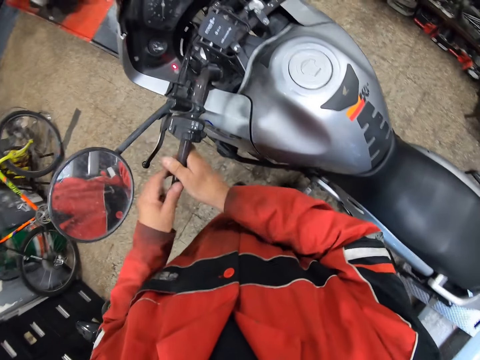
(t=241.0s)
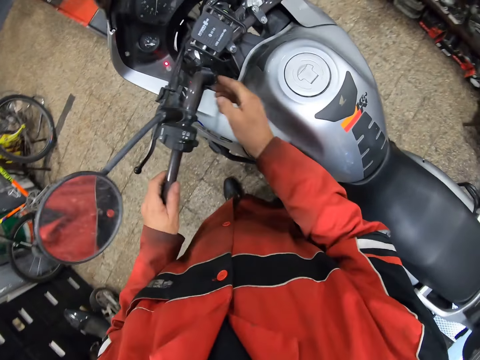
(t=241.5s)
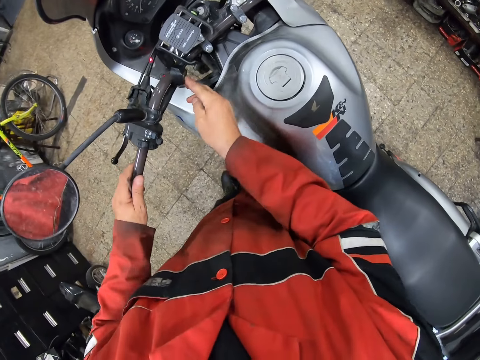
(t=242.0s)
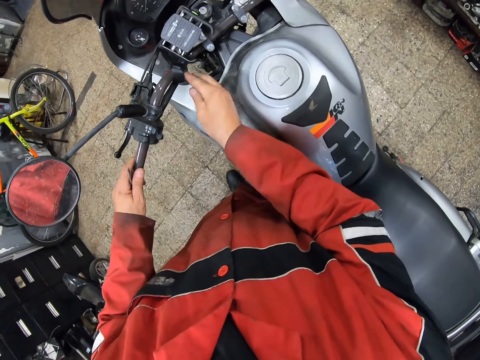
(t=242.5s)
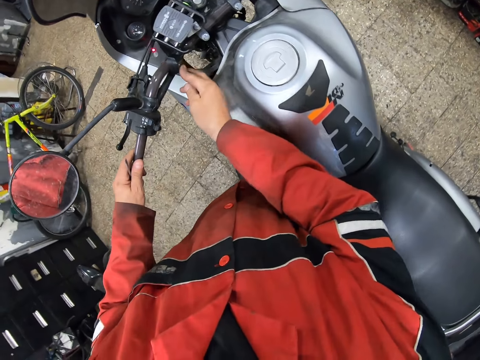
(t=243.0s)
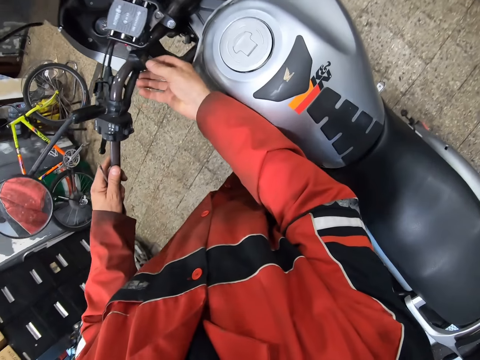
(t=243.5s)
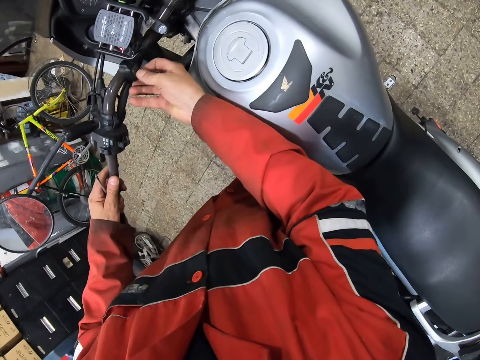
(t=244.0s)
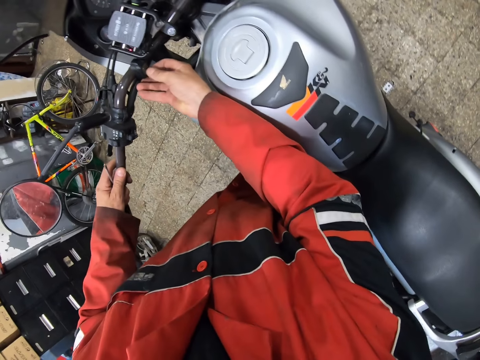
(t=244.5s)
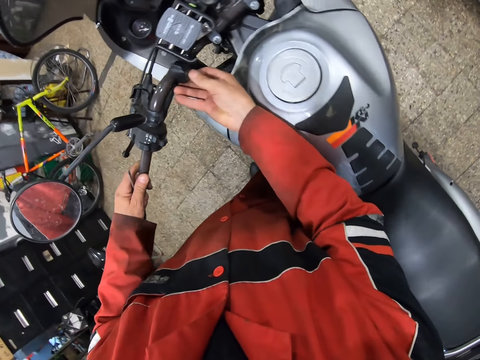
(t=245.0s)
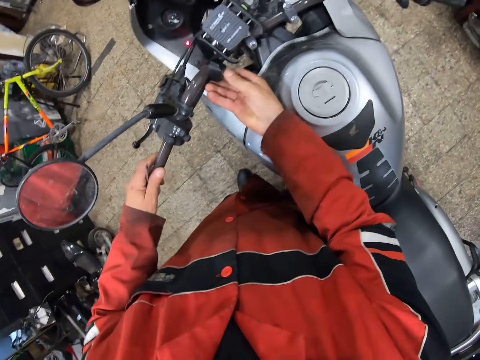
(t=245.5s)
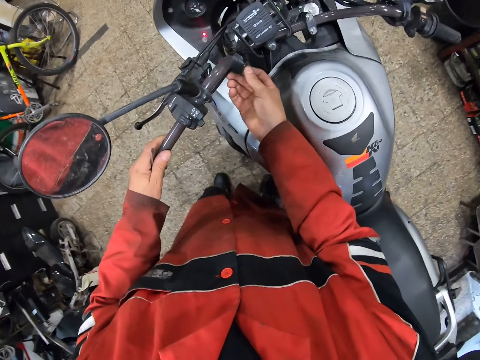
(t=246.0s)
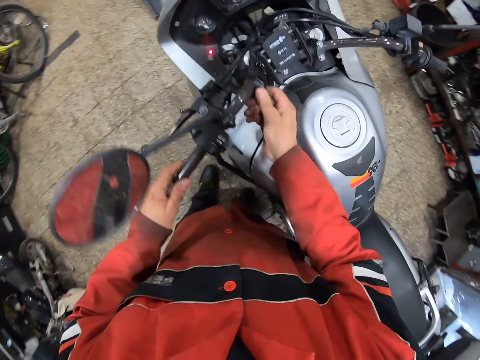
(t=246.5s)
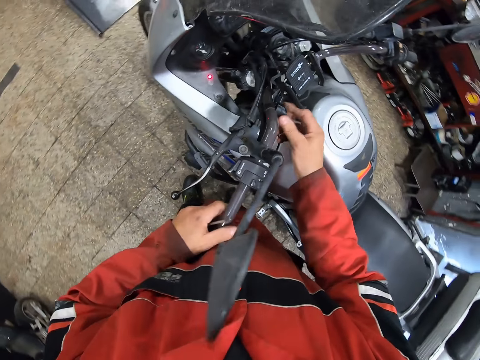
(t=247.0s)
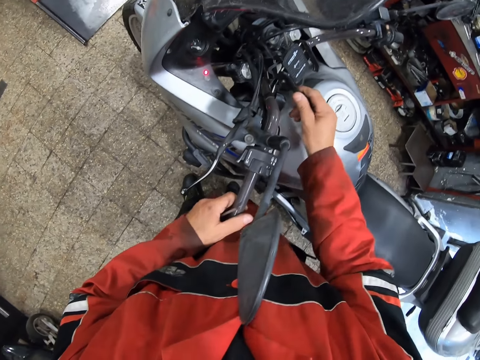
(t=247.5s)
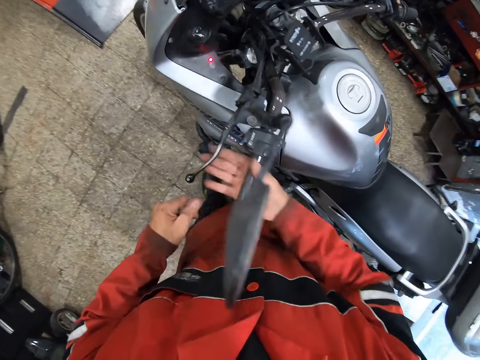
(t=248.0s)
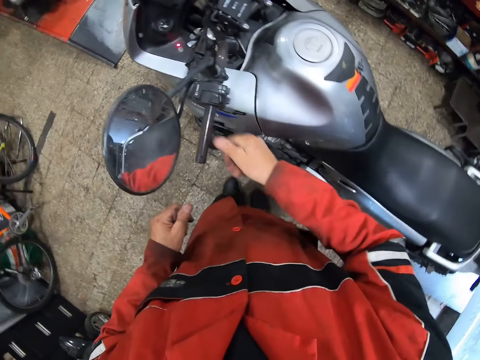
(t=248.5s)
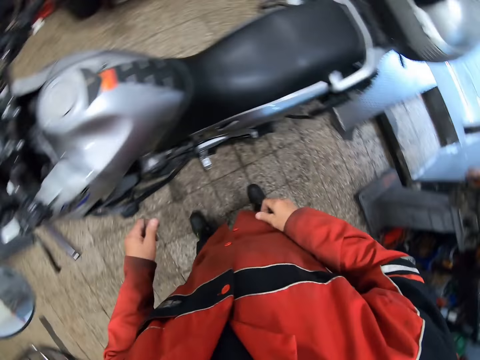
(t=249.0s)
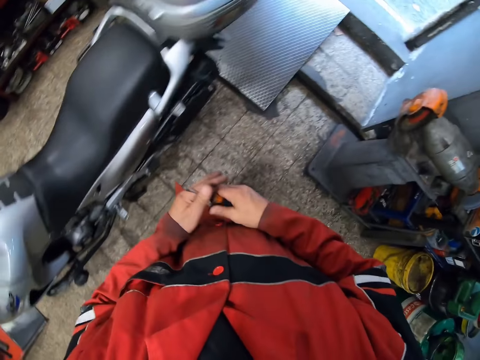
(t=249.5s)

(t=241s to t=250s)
The camera wearer holds the bike steering with his left hand. He presses the bike horn button with his right hand. He touches the handlebar. He presses the bike's brake with his right hand.

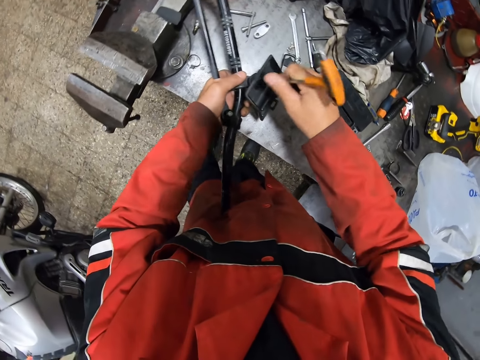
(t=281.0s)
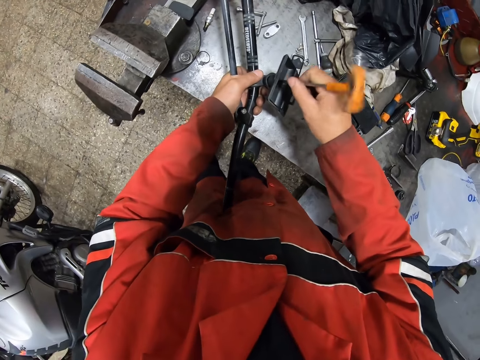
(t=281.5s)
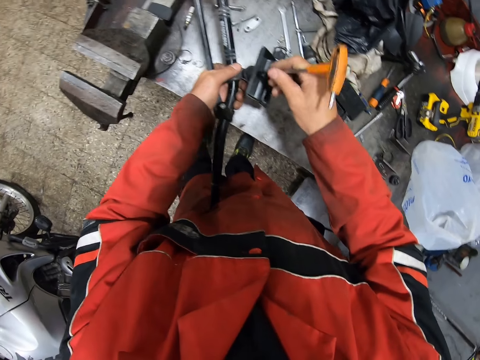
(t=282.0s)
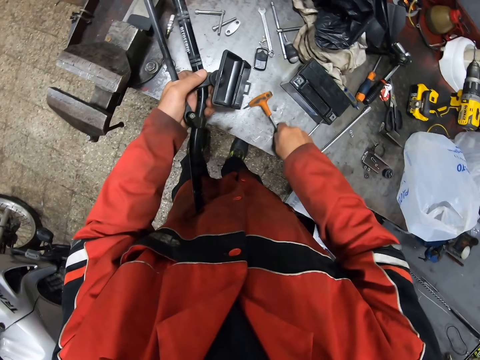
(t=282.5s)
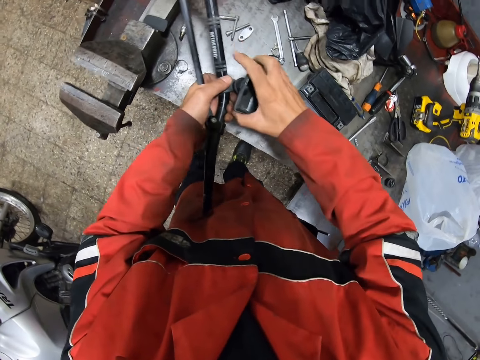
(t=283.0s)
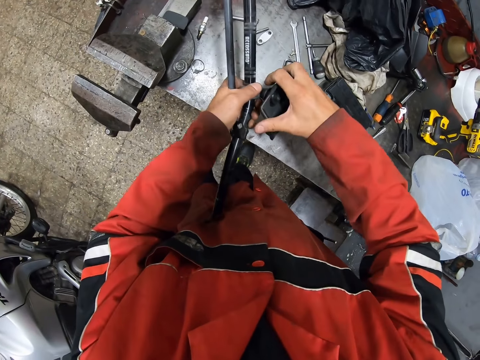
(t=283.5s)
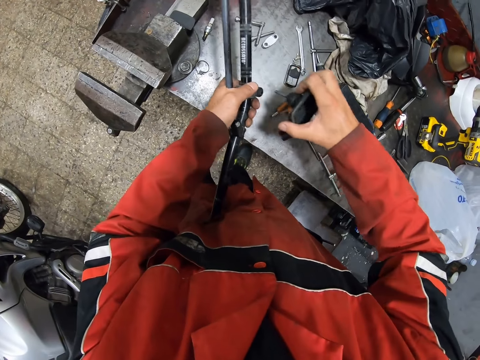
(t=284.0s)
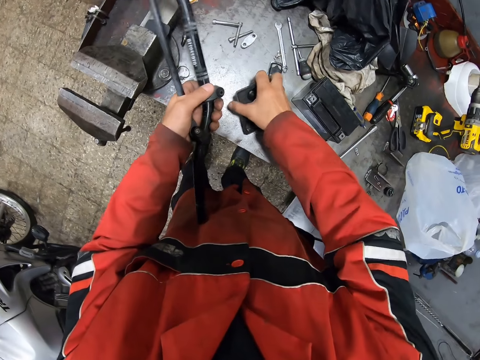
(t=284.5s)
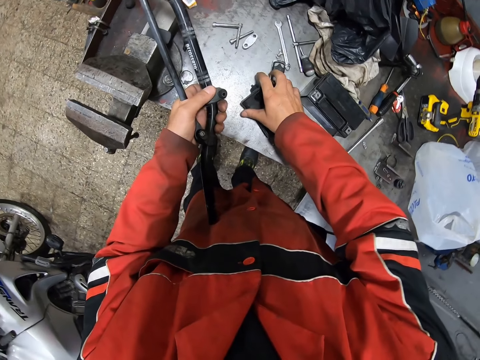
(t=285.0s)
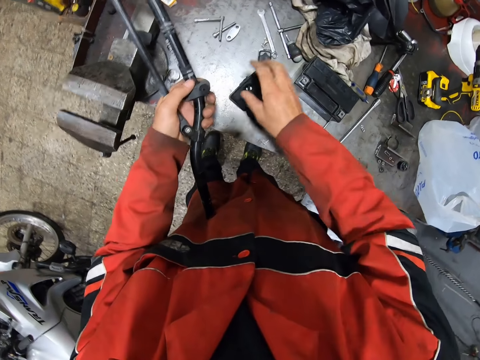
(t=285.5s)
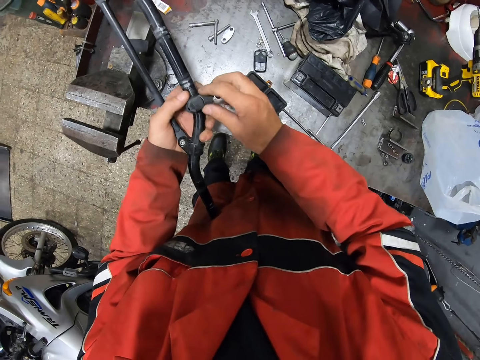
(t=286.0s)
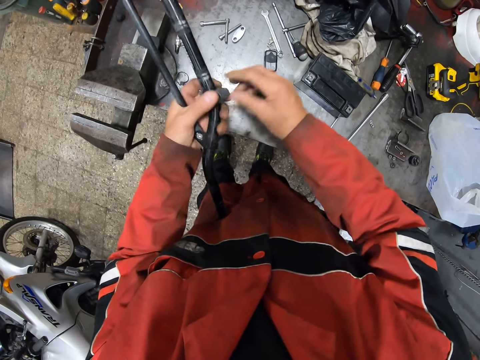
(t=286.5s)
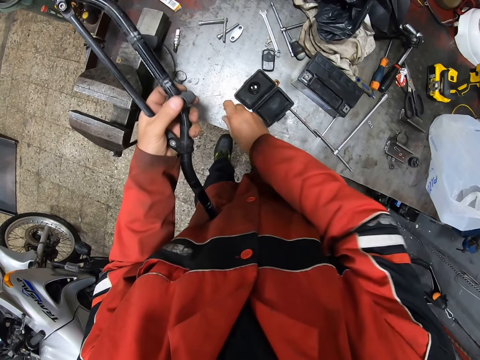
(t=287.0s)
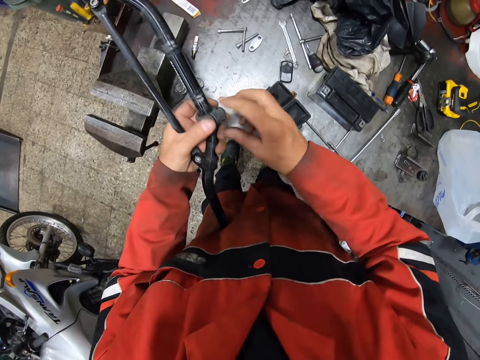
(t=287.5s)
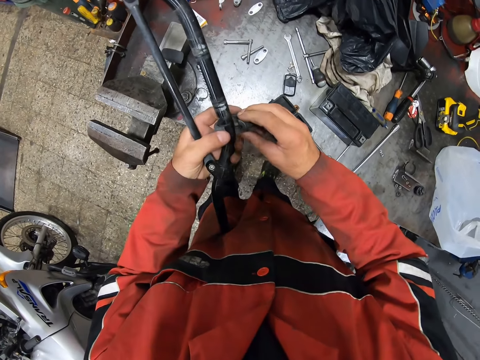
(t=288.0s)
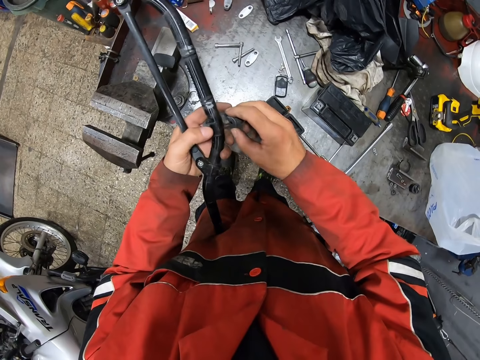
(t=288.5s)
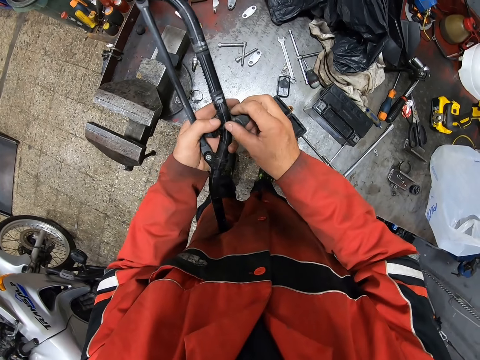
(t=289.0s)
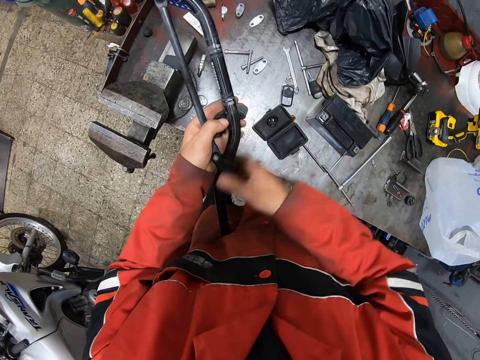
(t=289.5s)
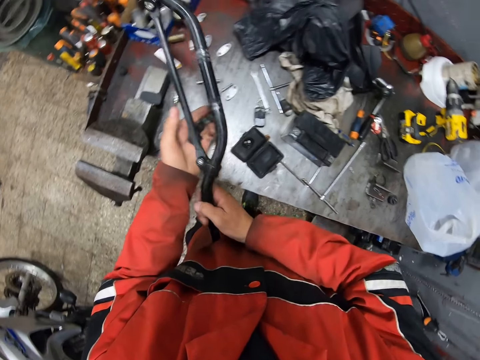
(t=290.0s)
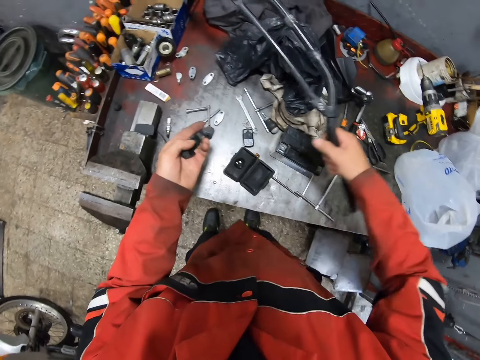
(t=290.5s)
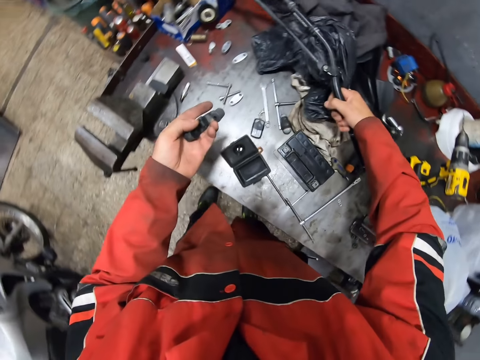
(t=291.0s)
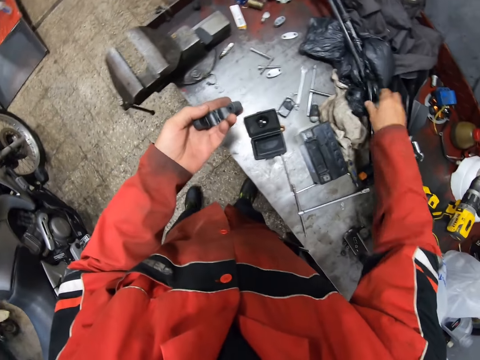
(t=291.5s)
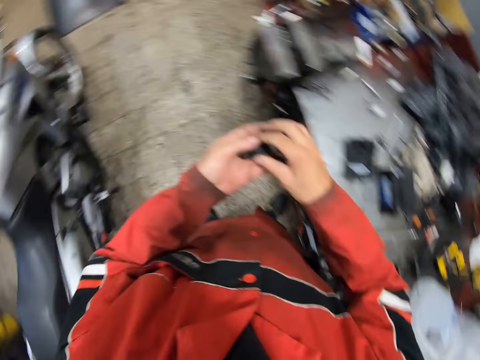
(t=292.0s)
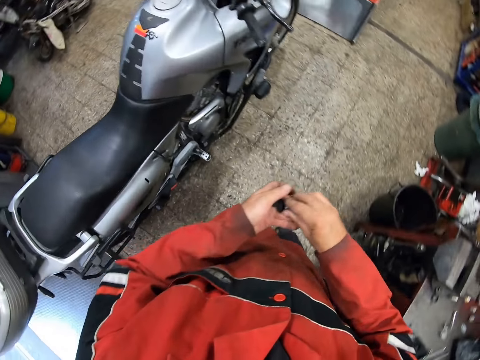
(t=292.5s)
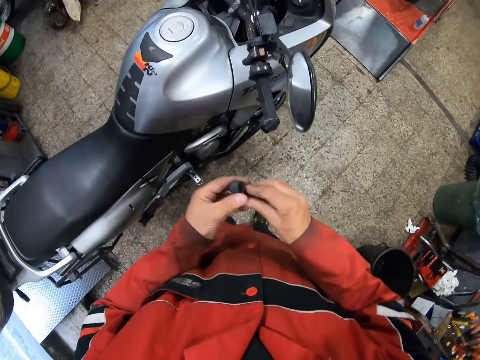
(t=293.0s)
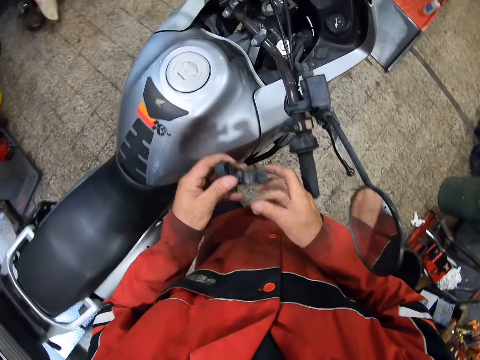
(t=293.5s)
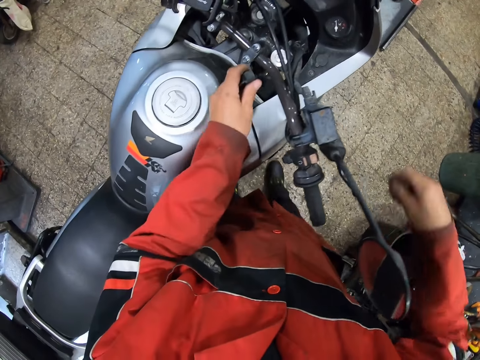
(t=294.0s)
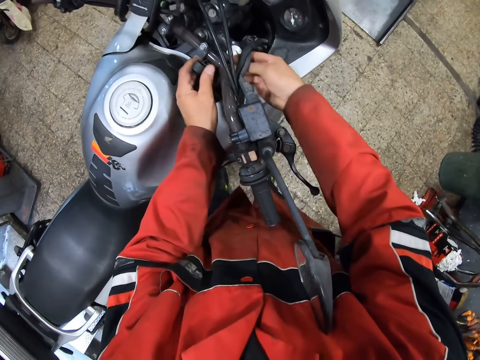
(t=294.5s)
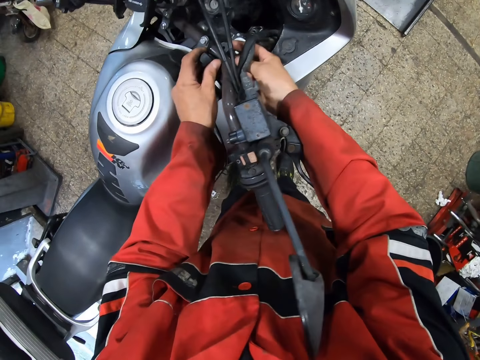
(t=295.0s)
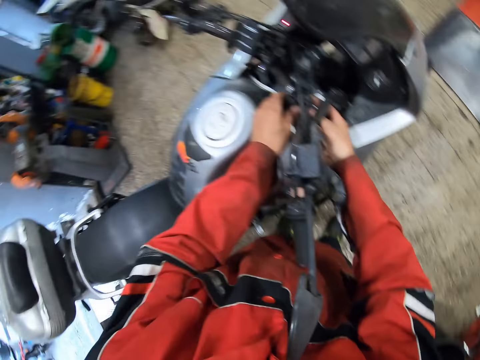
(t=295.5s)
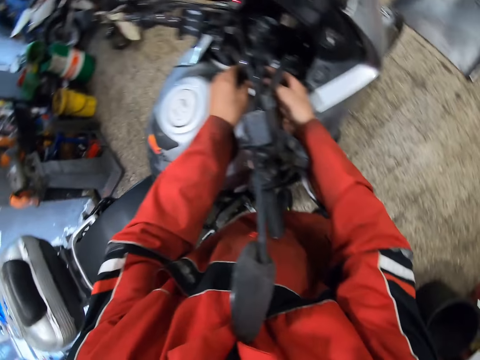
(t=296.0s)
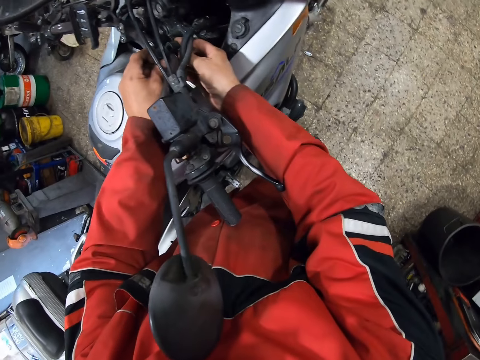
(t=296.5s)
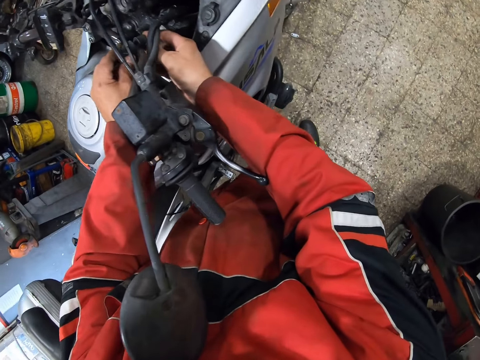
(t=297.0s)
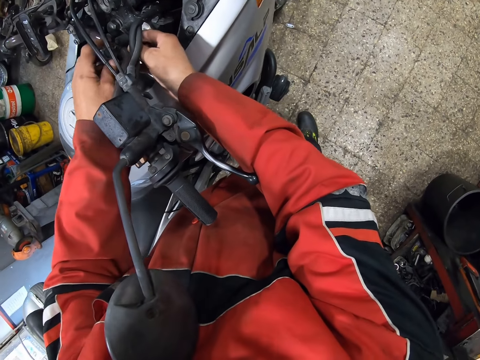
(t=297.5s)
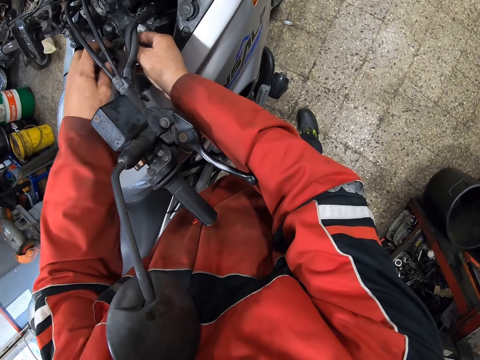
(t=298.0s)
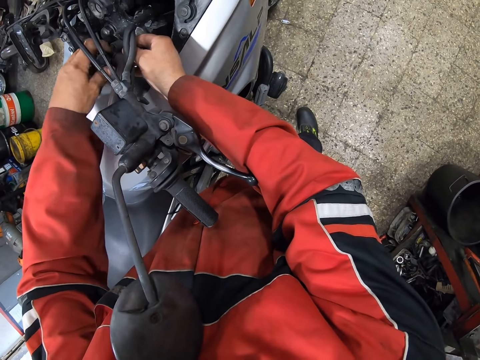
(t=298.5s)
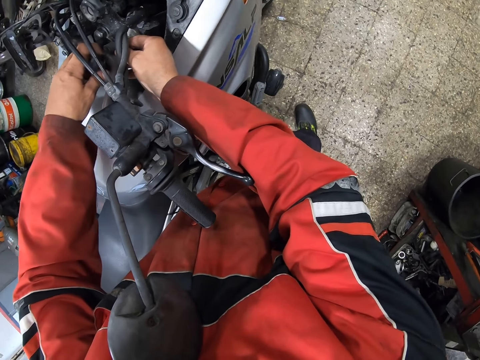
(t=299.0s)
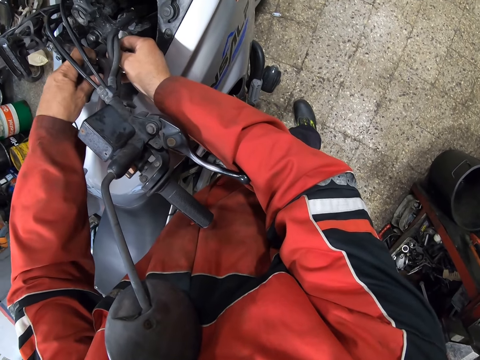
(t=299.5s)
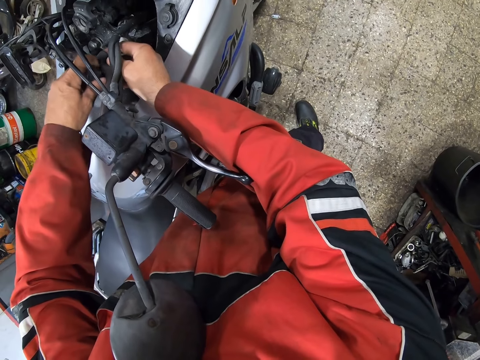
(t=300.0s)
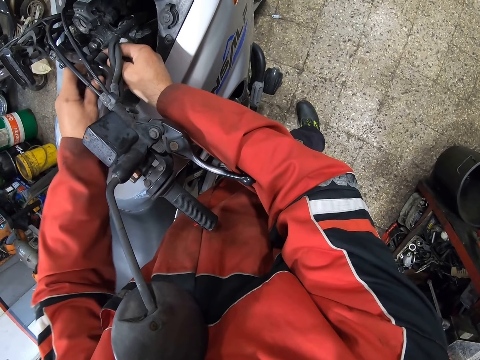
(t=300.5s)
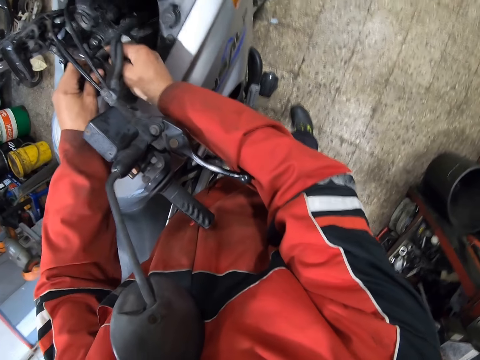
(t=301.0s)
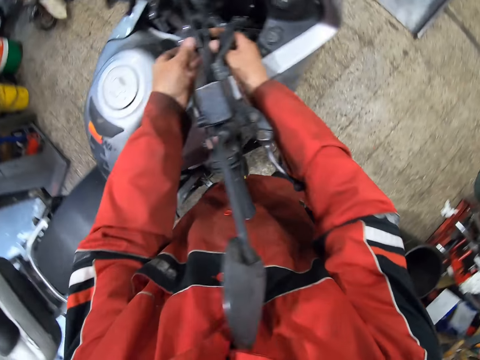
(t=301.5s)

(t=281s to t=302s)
The camera wearer drops the screwdriver in his right hand on the table. He pulls out the box from the rod with his right hand. He drops the box on the table with his right hand. He drops the case on a workbench with his right hand. He drops screws from the motorcycle chassis on the workbench with his right hand. He touches something. He passes the motorcycle chassis to his right hand and drops the motorcycle chassis on the workbench with his right hand. He holds the screws from the motorcycle chassis with both hands. He moves around. He fixes the motorcycle. He attaches the screw from the motorcycle chassis to a motorcycle handle with his left hand. He embeds the motorcycle handle with both hands.
